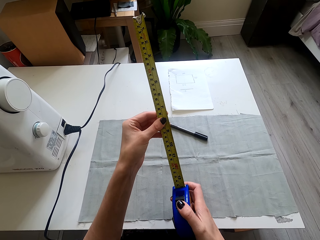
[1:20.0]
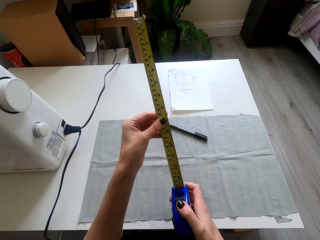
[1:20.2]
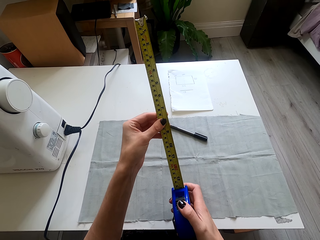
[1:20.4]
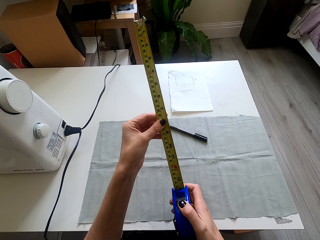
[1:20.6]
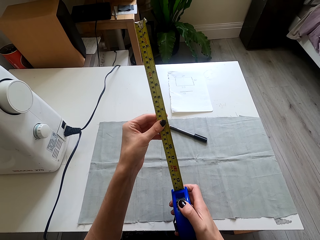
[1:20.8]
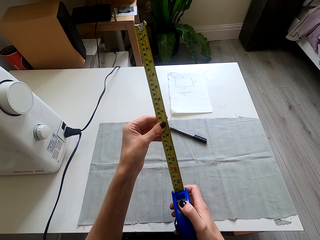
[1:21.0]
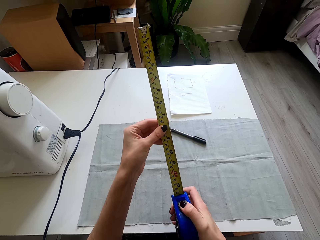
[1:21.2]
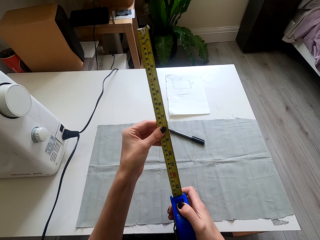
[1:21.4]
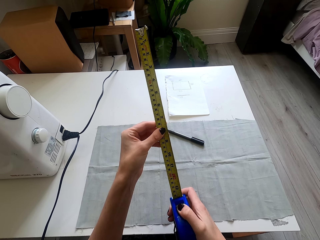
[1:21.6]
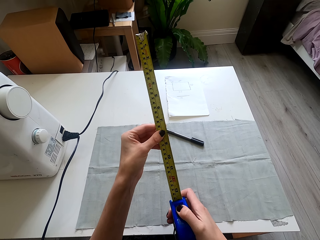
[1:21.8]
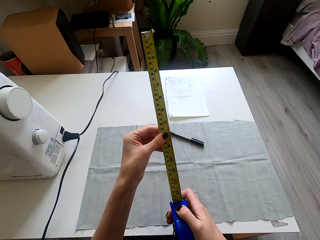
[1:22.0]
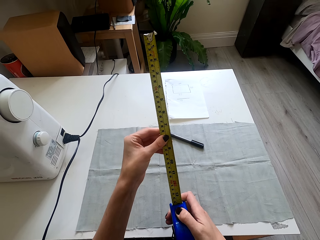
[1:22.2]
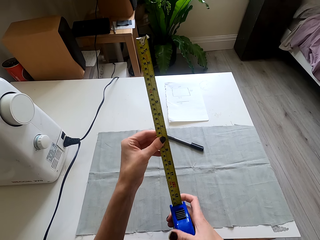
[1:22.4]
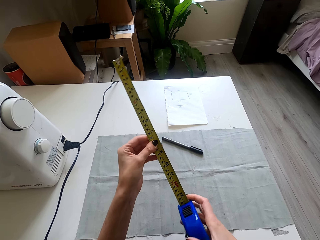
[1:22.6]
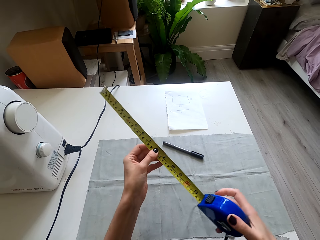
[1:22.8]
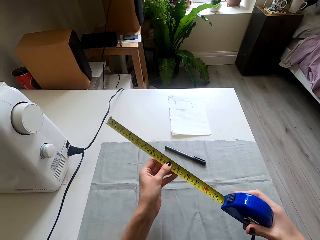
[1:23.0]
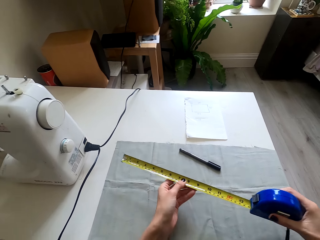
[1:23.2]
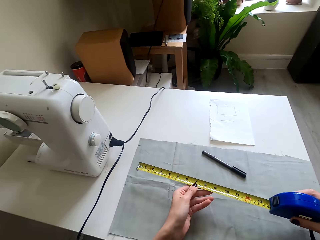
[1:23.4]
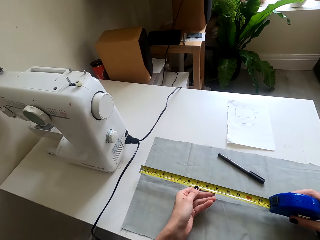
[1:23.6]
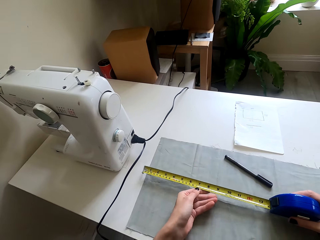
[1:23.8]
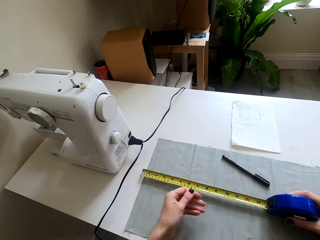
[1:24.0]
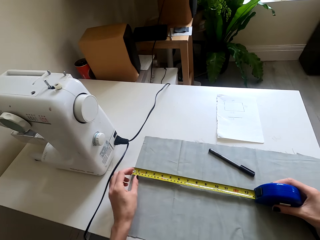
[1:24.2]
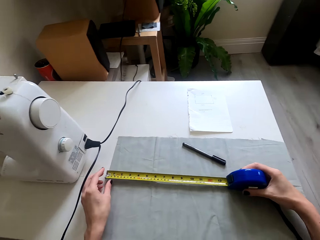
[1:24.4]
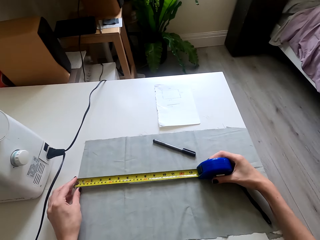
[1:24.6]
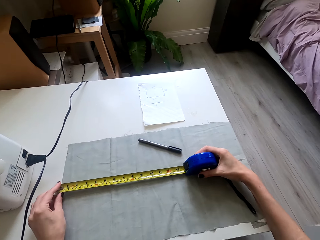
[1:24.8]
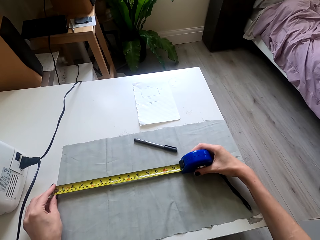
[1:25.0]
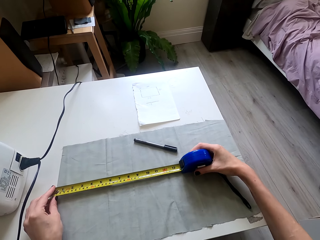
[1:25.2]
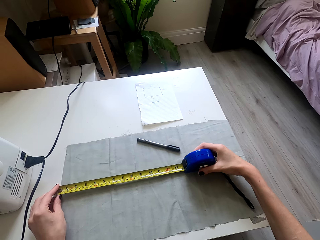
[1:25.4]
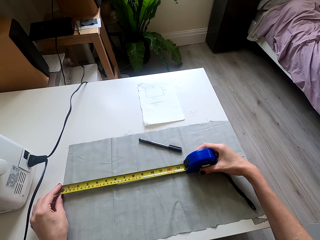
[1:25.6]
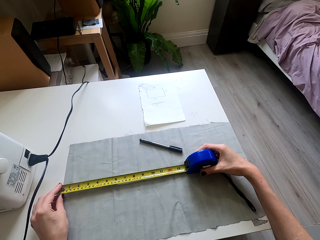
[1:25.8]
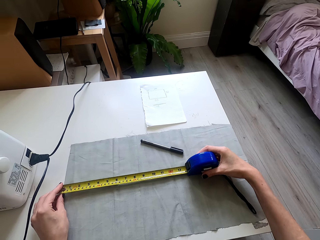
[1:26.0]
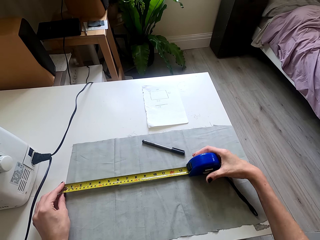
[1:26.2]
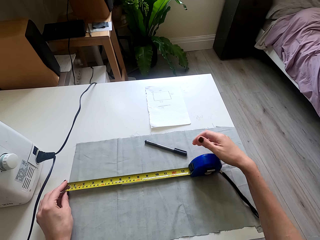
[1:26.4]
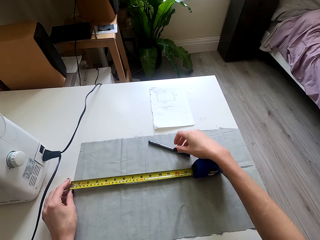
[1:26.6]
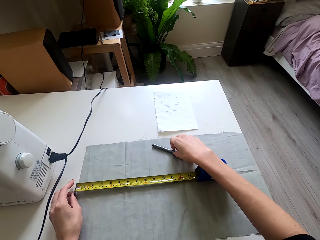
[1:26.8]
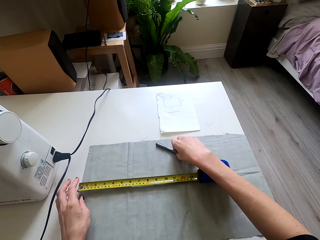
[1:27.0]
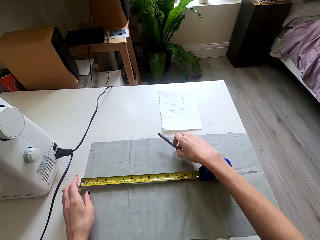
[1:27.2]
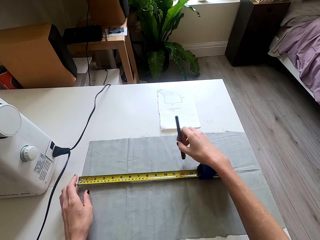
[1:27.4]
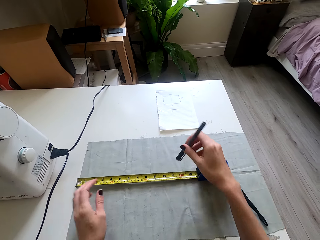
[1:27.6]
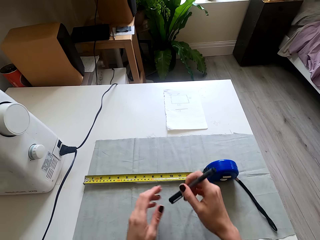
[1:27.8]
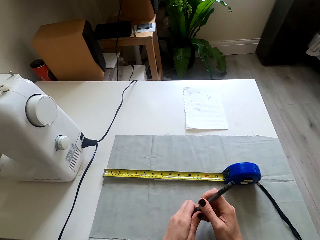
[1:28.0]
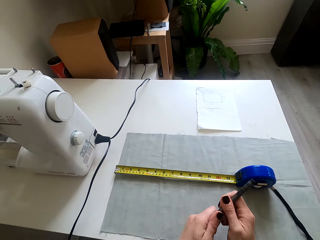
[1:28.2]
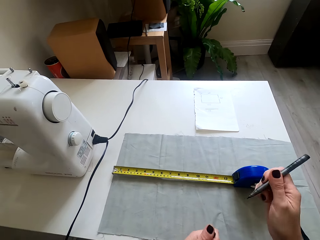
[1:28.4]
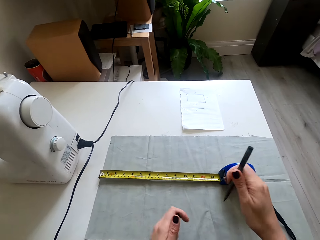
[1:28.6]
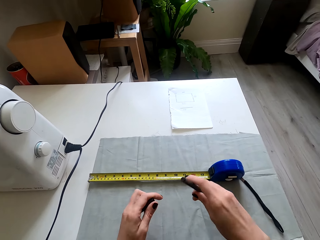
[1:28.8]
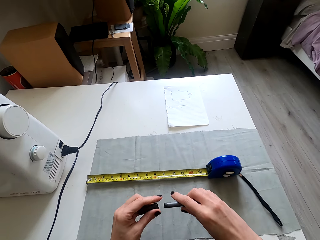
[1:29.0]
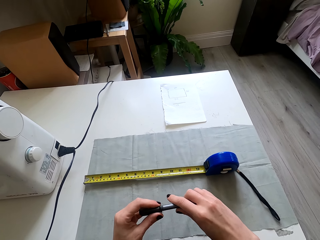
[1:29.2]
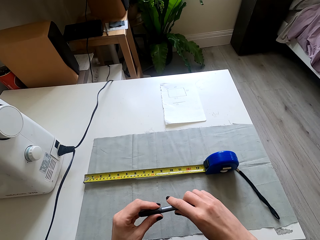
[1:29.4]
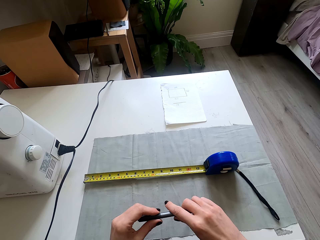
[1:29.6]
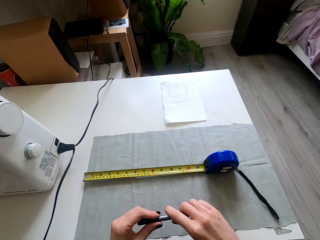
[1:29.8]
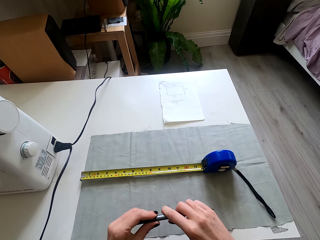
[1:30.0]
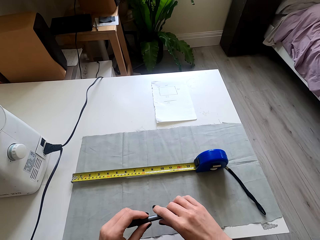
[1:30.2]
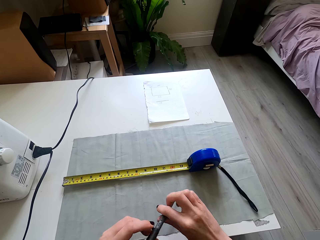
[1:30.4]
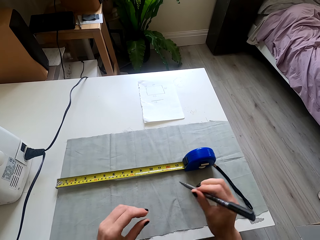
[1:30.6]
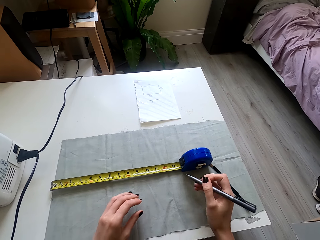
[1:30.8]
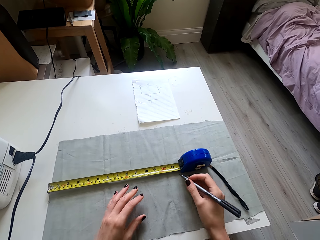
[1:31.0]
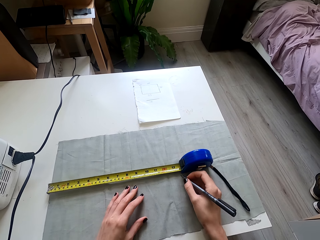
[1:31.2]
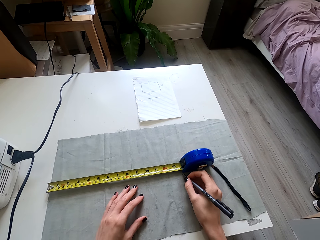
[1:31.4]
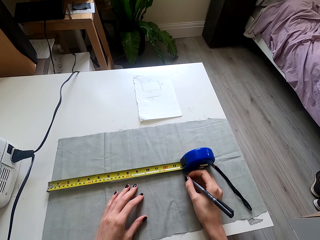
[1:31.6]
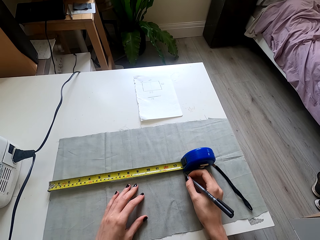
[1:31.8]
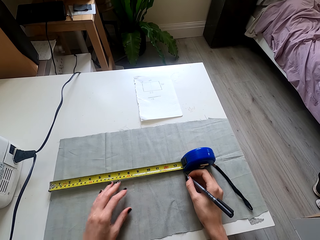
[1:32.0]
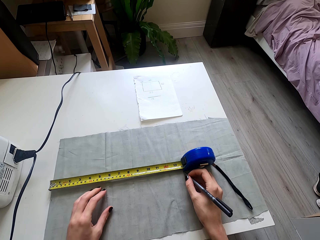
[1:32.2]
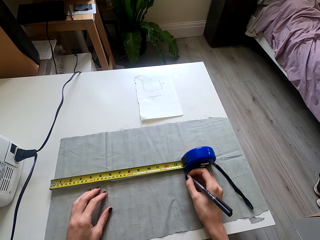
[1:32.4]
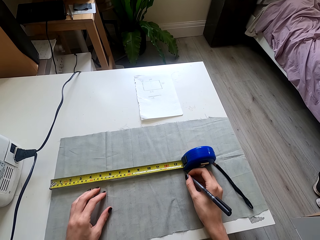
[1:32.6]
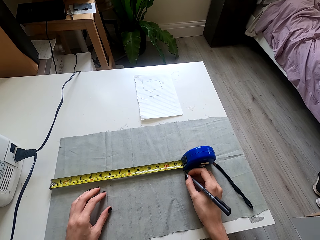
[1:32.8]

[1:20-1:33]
The camera wearer looks at the tape measure. They turn the tape measure, and place the tape measure on the cloth. They look at the tape measure. They pick the pen from the table. They lift the pen, and open the pen. They move both hands. They place the lid of the pen on the pen's back. They move both hands. They write on the cloth.

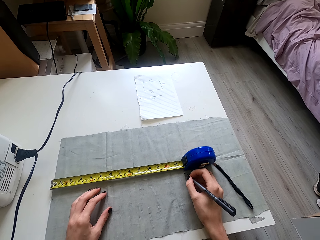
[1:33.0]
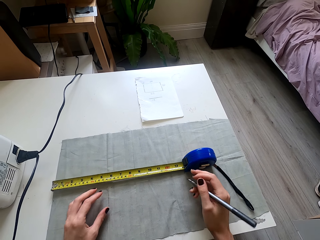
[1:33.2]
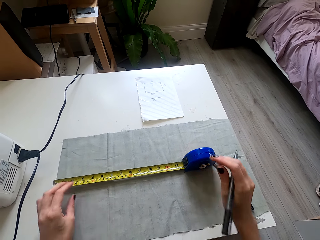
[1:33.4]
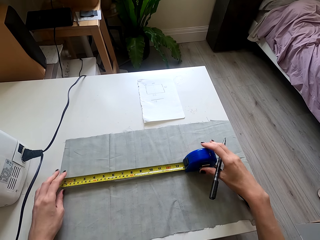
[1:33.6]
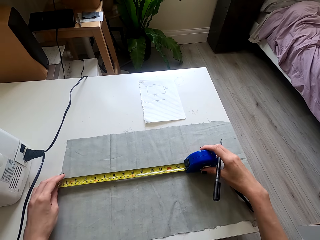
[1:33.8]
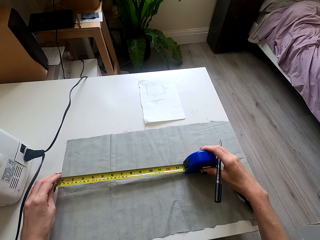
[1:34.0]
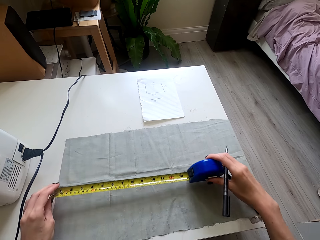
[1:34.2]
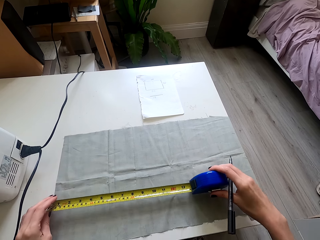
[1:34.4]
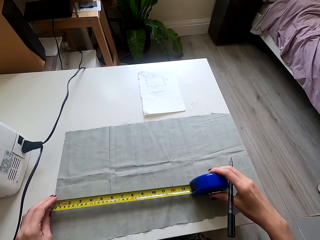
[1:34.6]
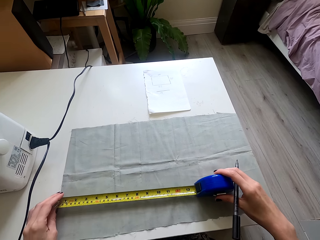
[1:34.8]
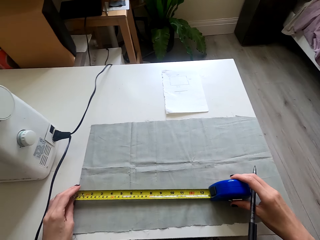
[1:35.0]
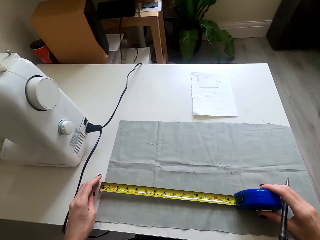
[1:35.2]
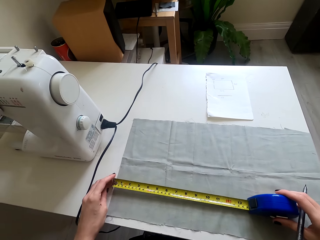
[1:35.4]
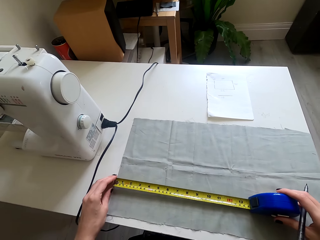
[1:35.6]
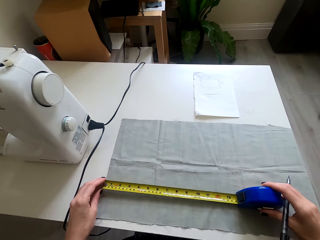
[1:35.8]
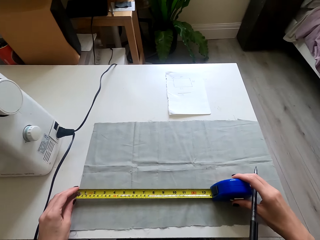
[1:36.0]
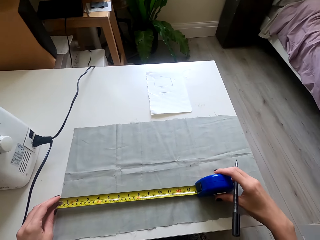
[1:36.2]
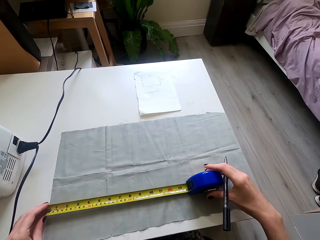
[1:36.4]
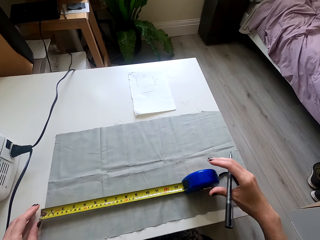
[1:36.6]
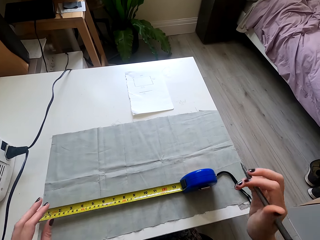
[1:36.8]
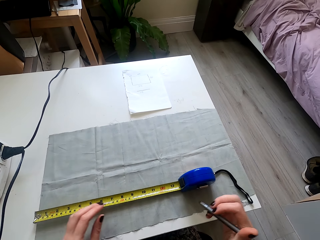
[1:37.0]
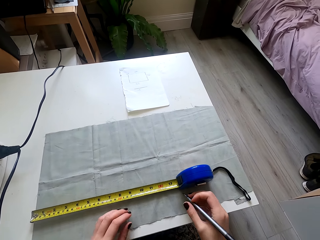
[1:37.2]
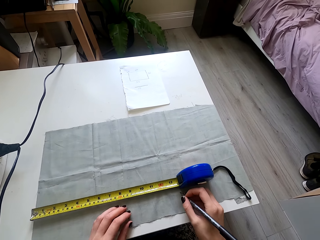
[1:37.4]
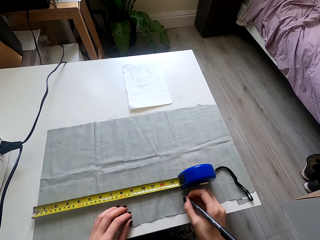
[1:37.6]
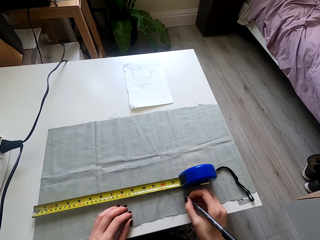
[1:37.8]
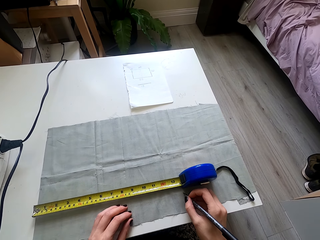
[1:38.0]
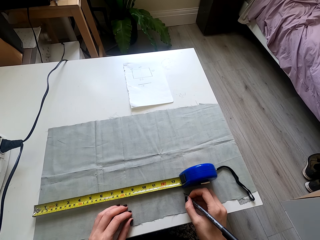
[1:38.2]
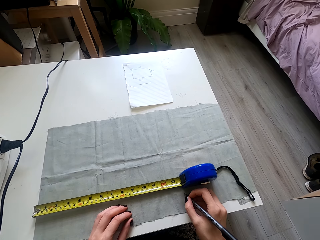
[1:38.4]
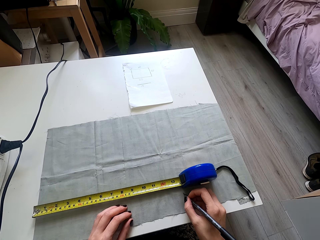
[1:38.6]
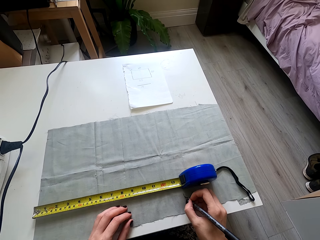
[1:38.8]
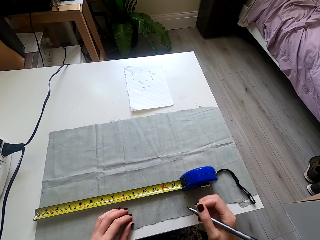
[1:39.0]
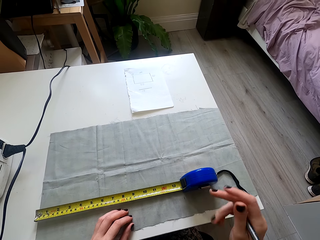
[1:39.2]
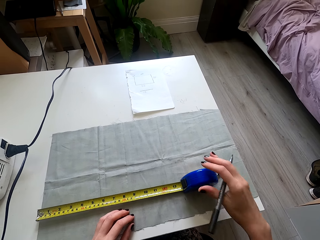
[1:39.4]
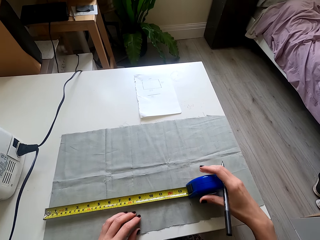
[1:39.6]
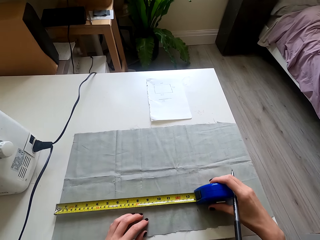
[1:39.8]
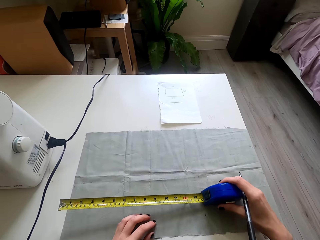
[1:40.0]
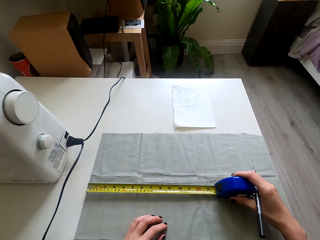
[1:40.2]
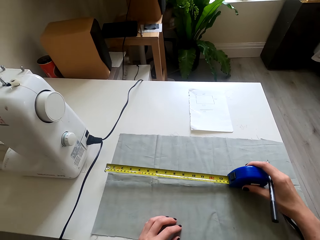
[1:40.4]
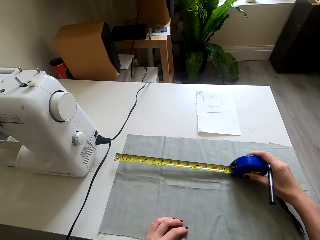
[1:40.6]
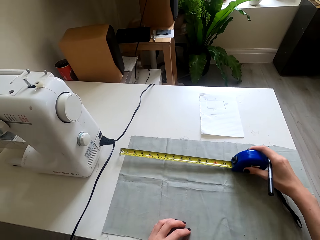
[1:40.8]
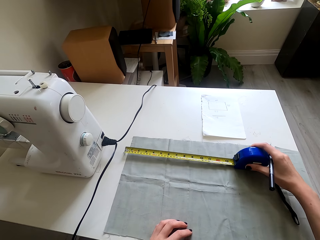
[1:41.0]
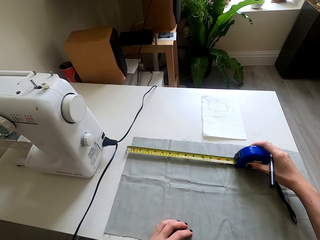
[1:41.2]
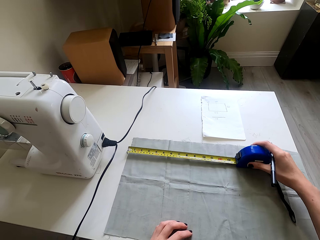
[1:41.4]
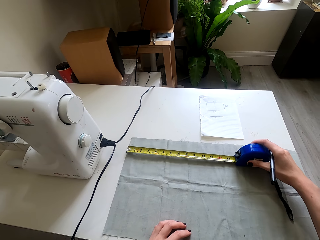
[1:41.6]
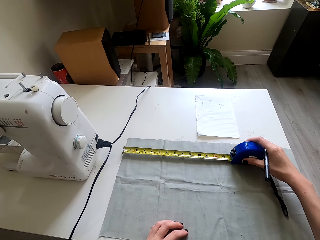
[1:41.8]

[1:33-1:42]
The camera wearer holds the tape measure. They lift the tape measure, and place the tape on the cloth. They move the measuring tape. They look at the tape measure. They move both hands. They mark the cloth with the pen. They lift the right hand. They lift the tape measure, and move the tape measure.
